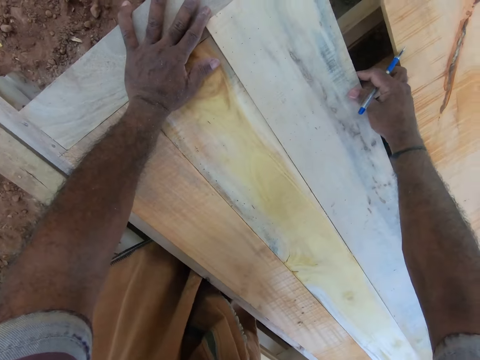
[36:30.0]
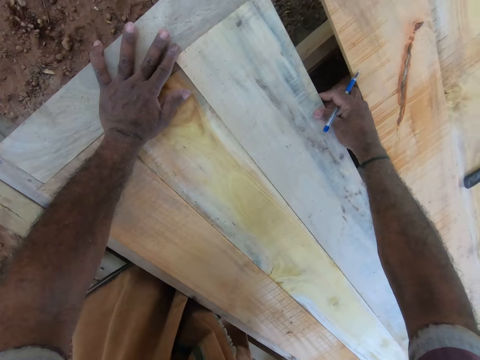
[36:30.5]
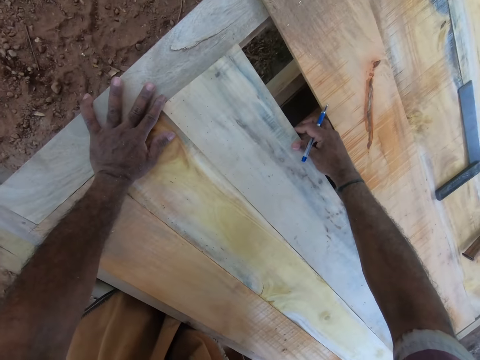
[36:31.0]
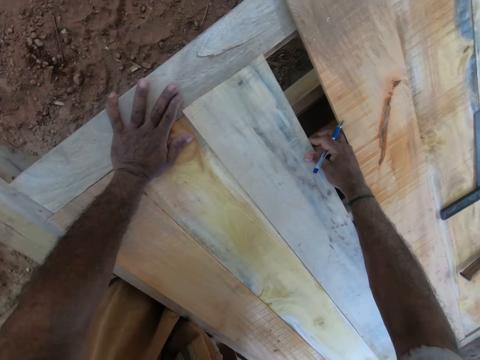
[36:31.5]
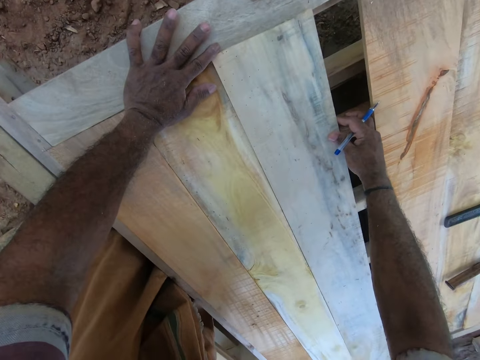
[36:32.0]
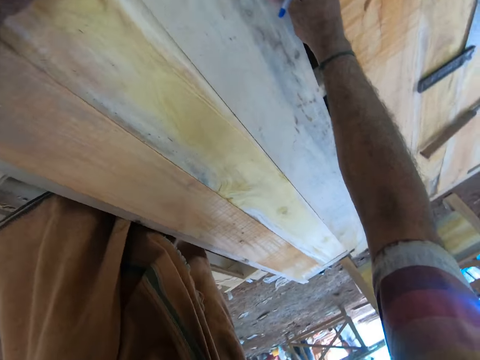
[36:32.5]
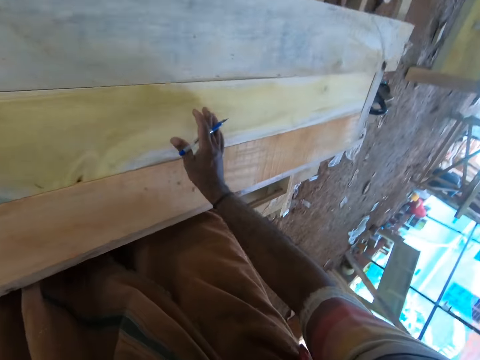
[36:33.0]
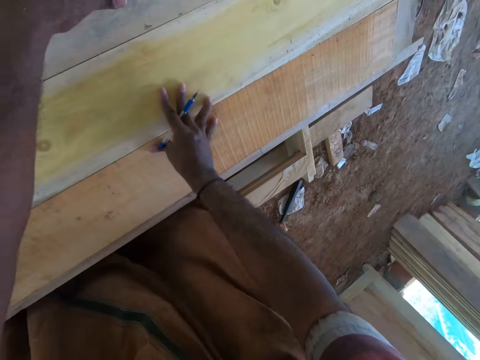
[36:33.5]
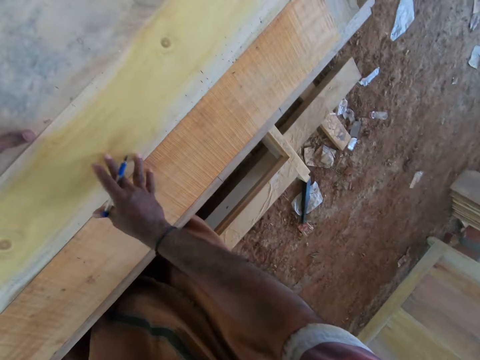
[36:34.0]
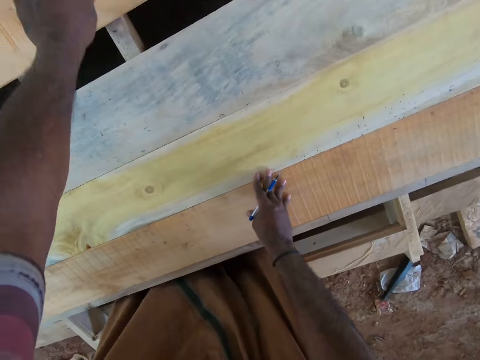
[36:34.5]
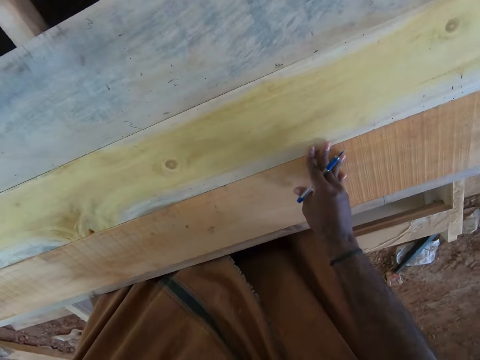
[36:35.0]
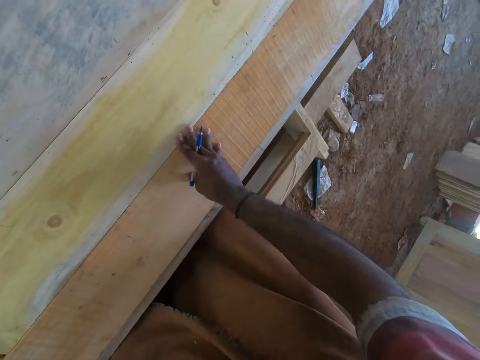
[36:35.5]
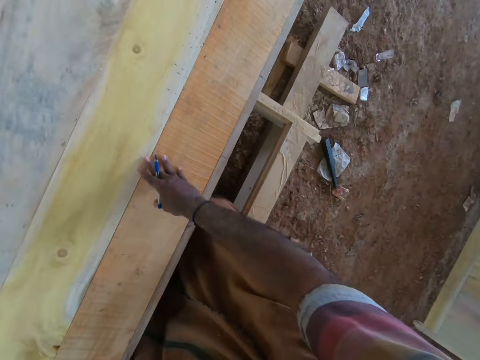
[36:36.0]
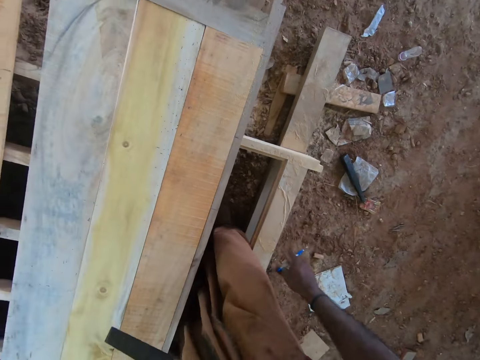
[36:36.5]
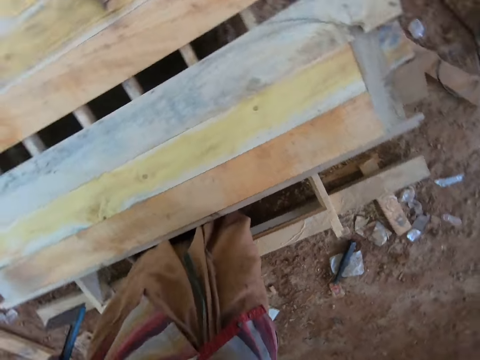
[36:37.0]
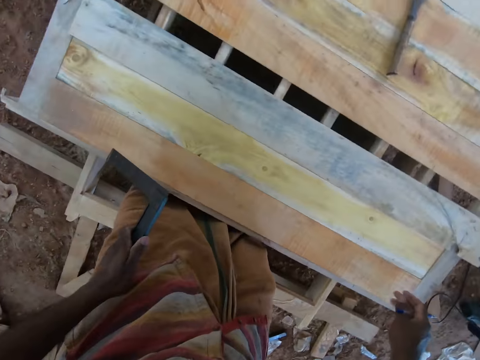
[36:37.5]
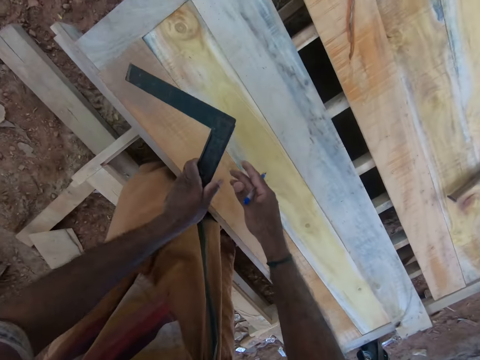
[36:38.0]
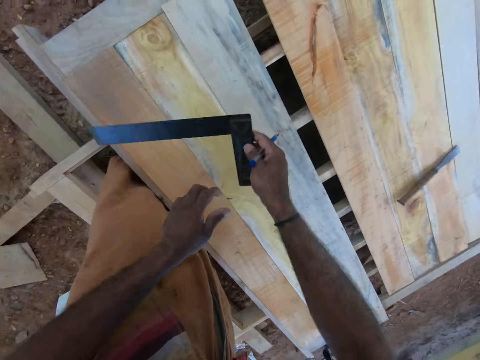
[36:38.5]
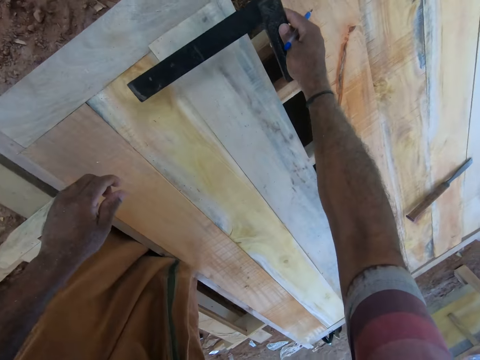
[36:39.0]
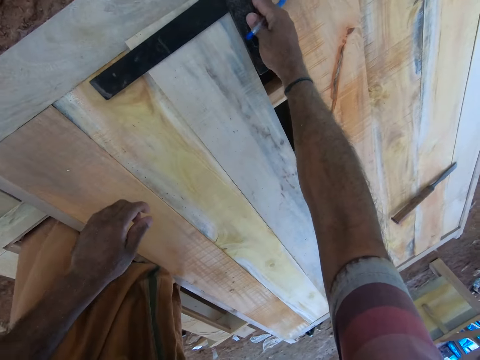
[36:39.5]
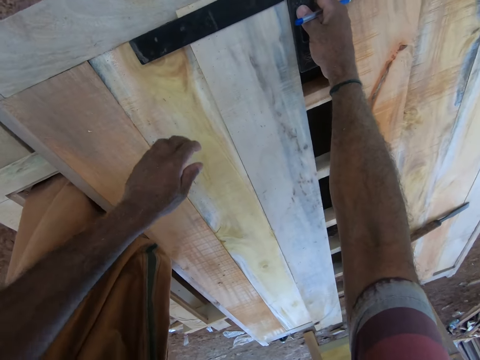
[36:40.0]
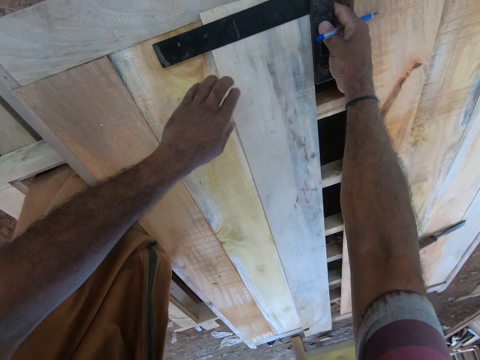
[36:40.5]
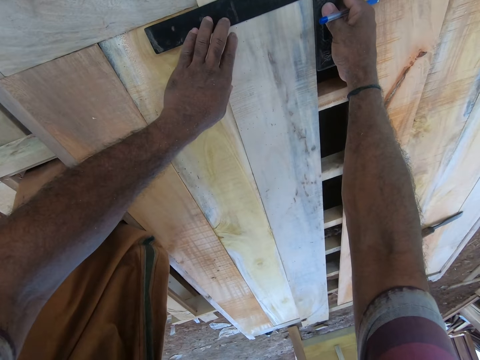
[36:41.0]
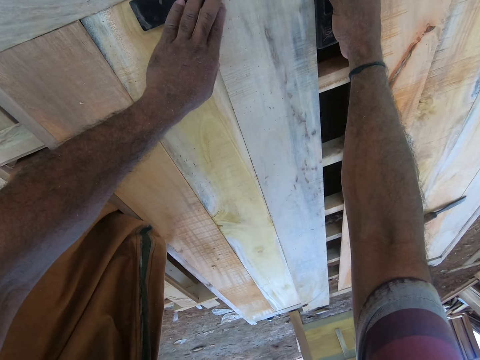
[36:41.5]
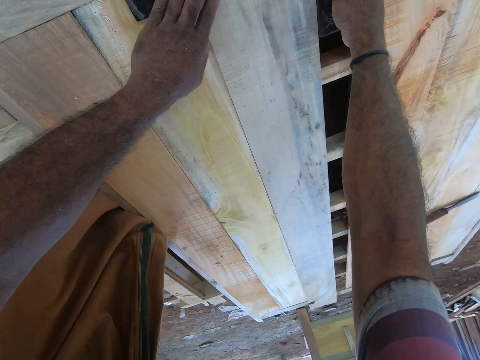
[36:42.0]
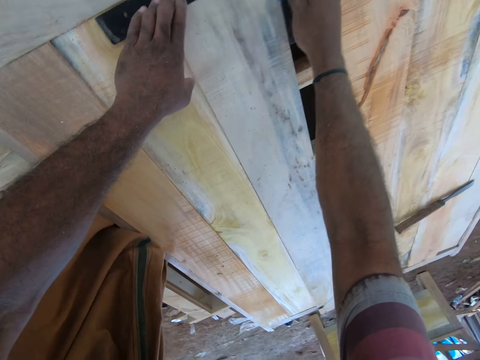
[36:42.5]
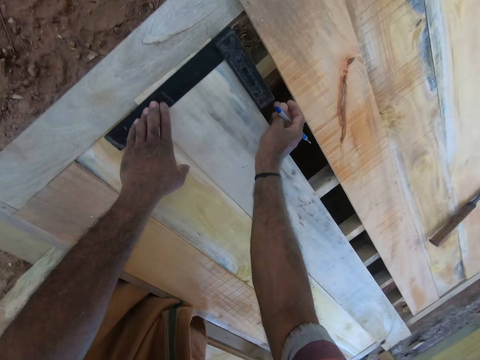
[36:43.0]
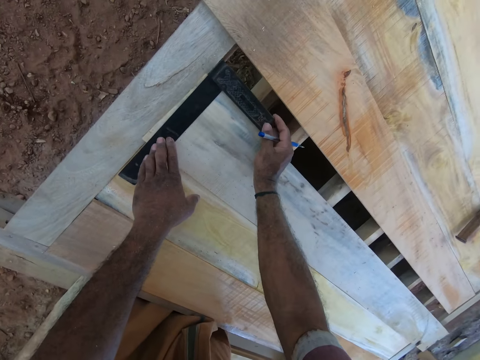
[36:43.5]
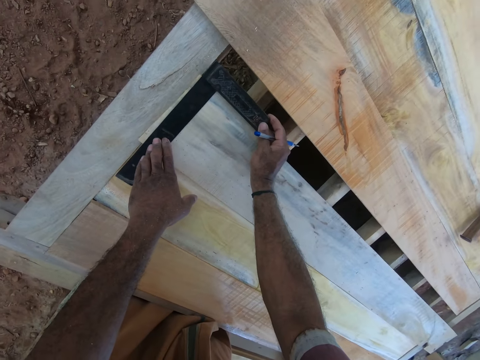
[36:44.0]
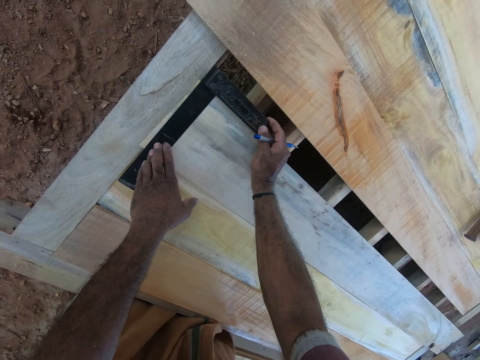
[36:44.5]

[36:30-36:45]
The camera wearer places his right hand on the wooden plank. He places his left hand on the wooden plank. He holds a try square in his left hand. He places the try square on the wooden planks with his right hand. He measures the wood. He holds the try square to the wooden planks with both hands.

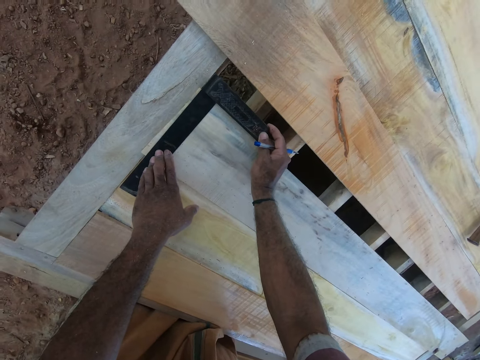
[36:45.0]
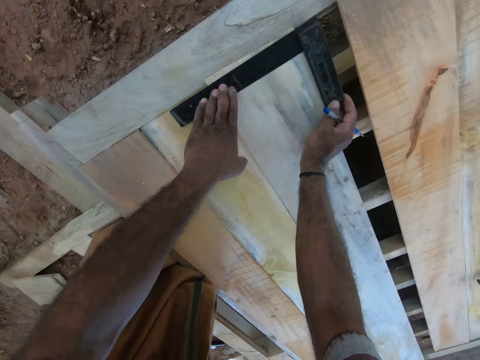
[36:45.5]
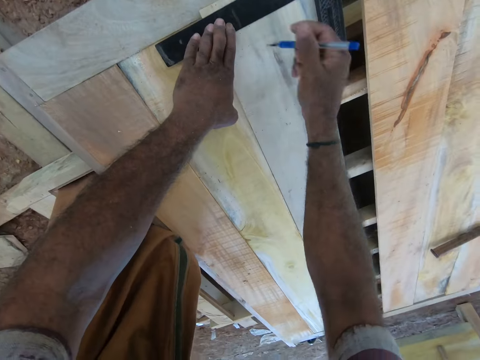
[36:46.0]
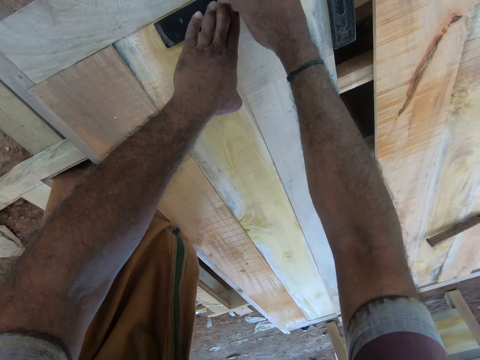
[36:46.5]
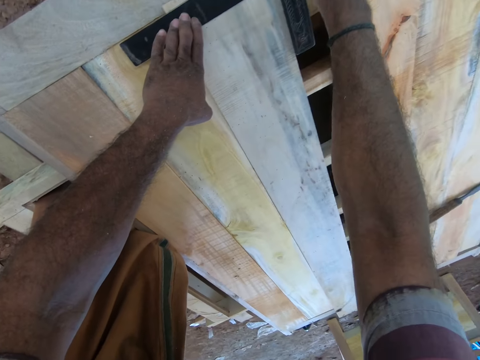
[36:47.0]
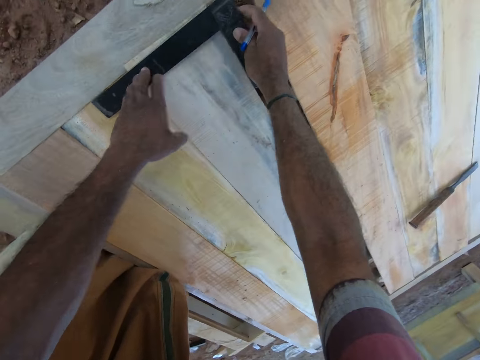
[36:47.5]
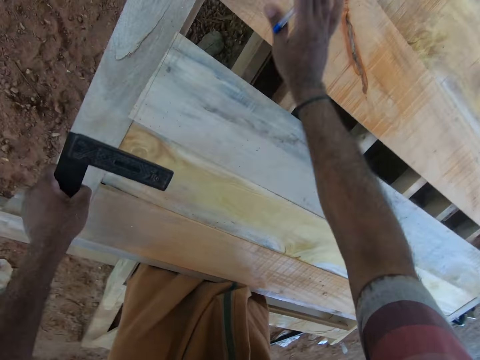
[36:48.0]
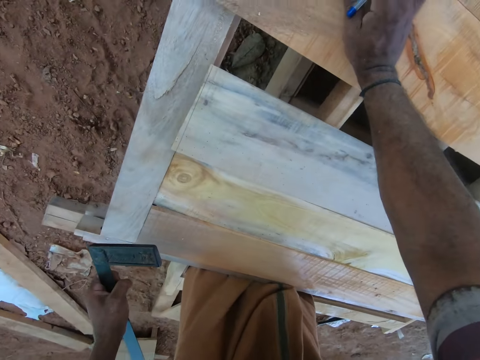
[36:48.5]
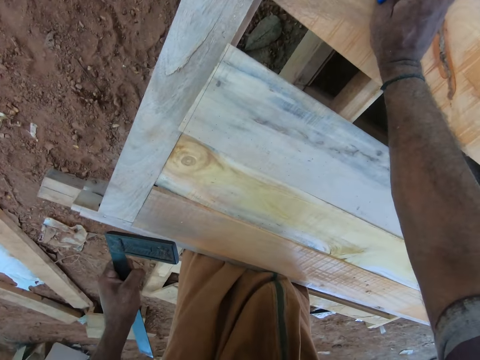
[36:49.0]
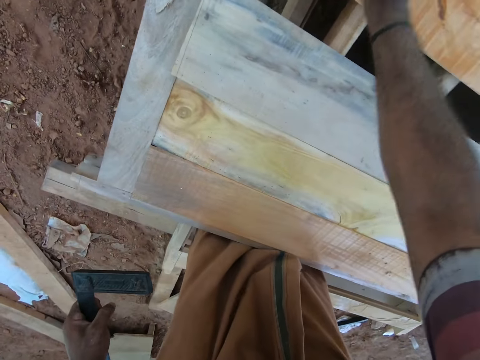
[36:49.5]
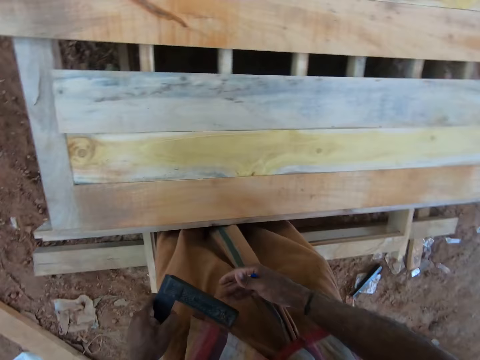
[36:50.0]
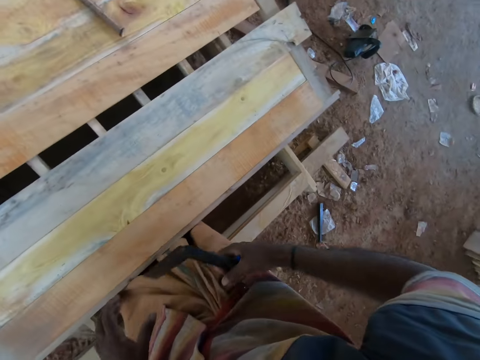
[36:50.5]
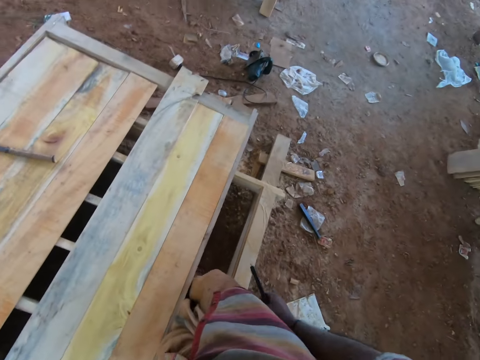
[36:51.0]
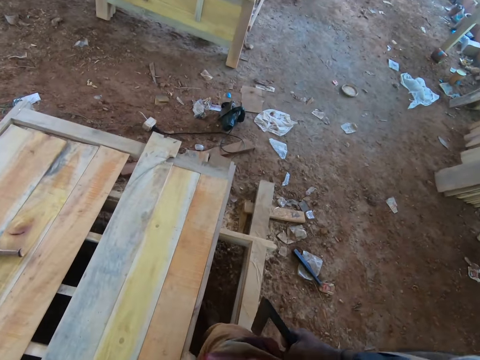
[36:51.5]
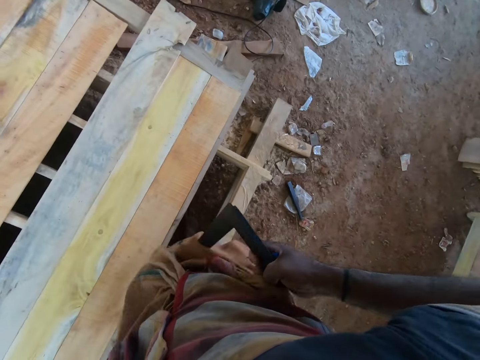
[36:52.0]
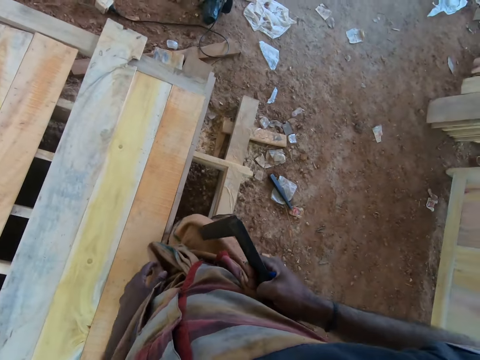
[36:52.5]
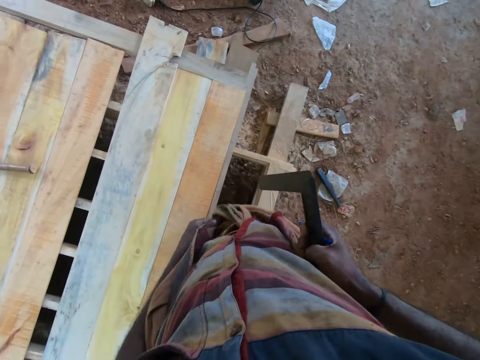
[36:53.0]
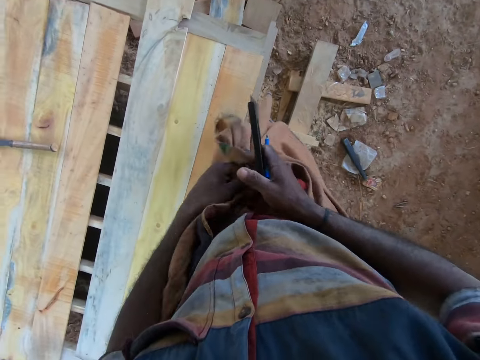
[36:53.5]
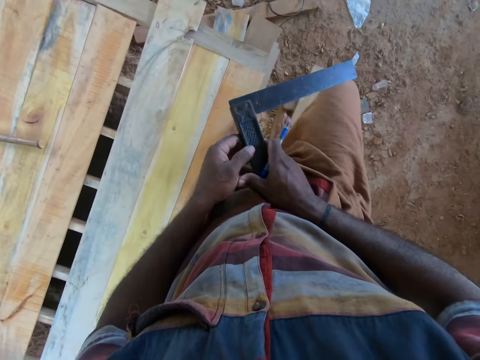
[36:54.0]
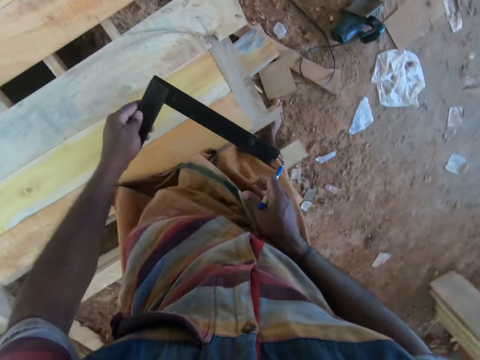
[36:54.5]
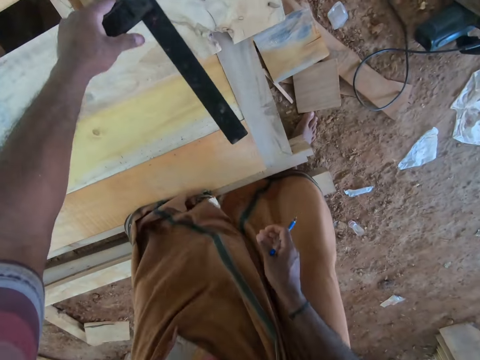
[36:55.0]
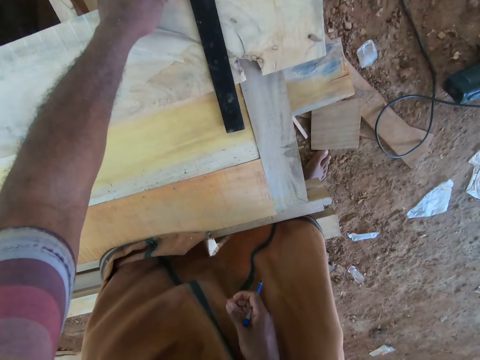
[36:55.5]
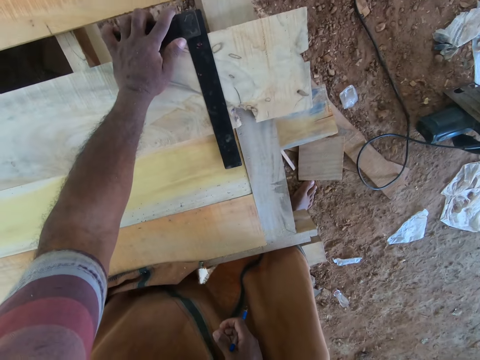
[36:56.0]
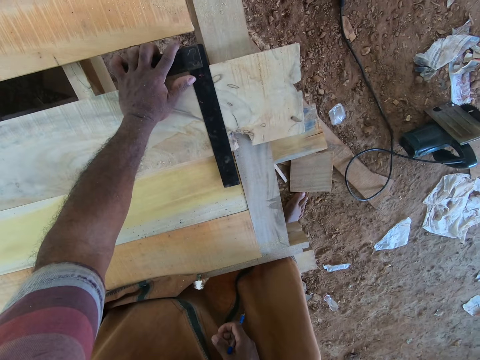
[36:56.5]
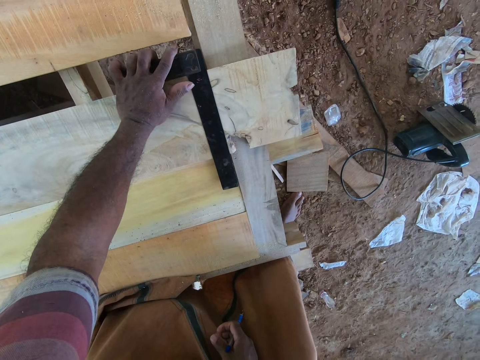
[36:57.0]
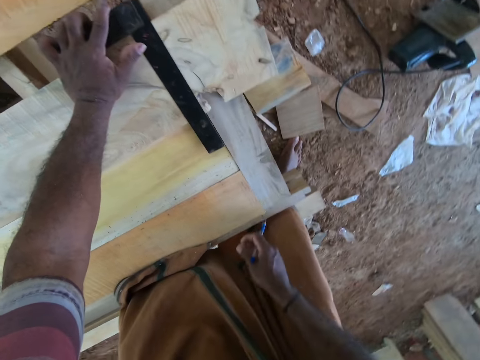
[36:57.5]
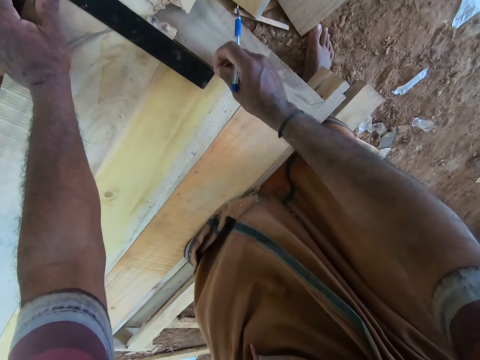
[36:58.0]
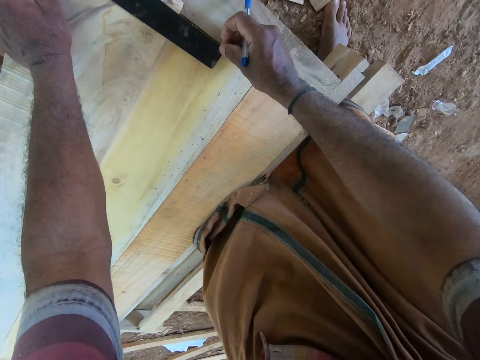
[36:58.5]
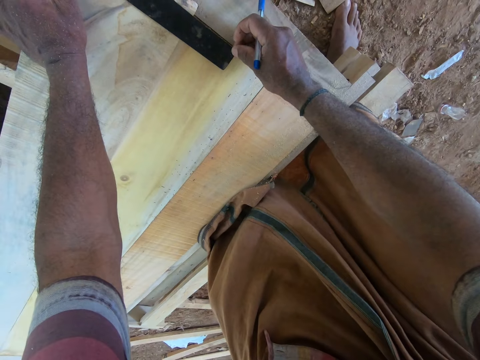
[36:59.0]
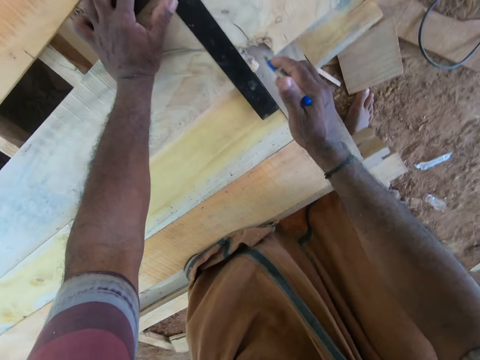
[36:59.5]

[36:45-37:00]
The camera wearer draws on the wooden plank with the try square in his left hand and the pen in his right hand. He picks up the try square from the wooden planks with both hands. He passes the try square from his right hand to his left hand. He places his right hand on the wooden plank. He holds the wood. He passes the try square from his left hand to his right hand. He looks around. He holds his cloth. He passes the try square from his right hand to his left hand. He places the try square on the wooden plank with his left hand. He measures the wood. He holds the try square to the wooden plank with both hands.
